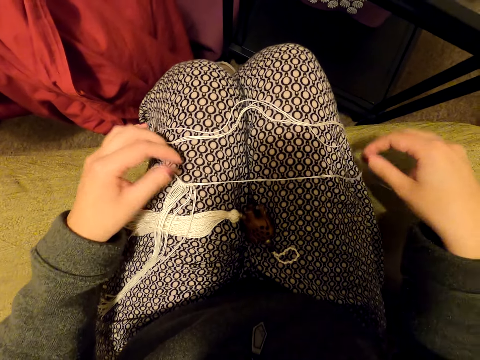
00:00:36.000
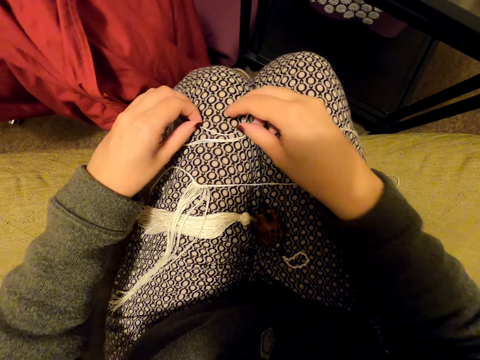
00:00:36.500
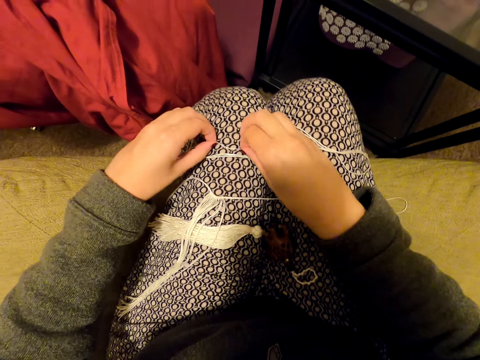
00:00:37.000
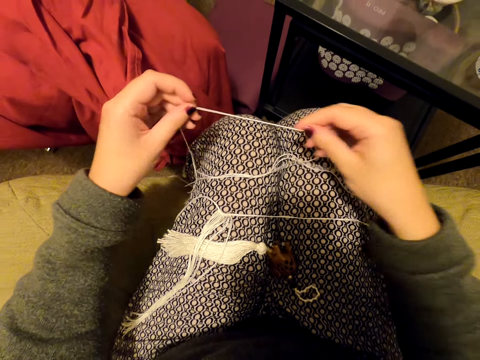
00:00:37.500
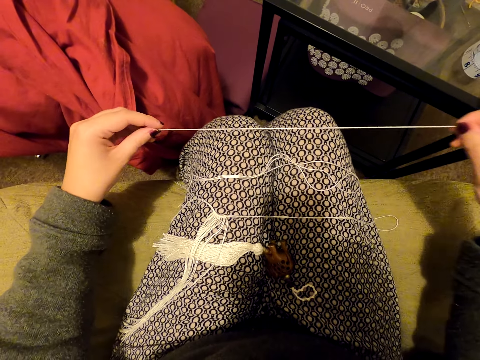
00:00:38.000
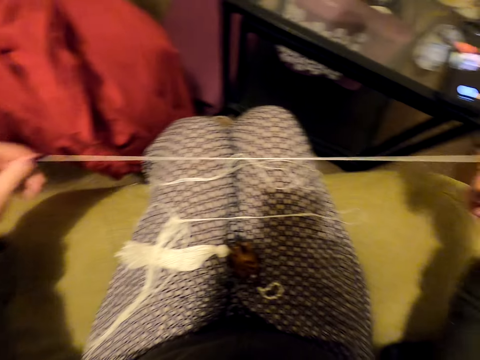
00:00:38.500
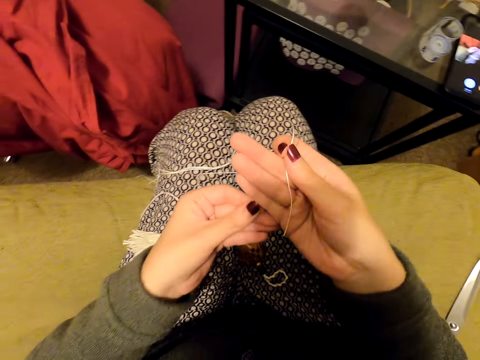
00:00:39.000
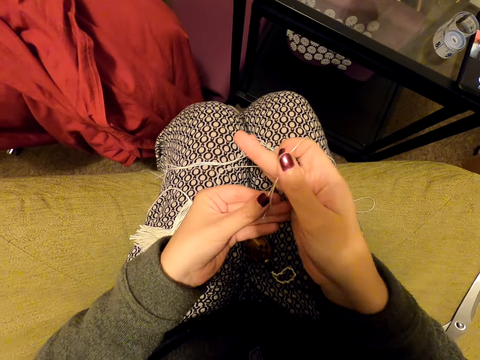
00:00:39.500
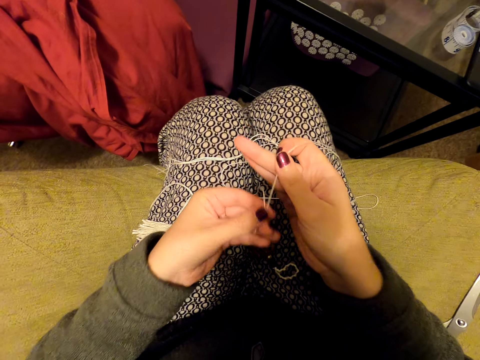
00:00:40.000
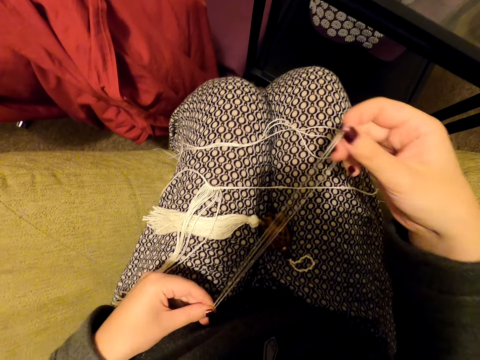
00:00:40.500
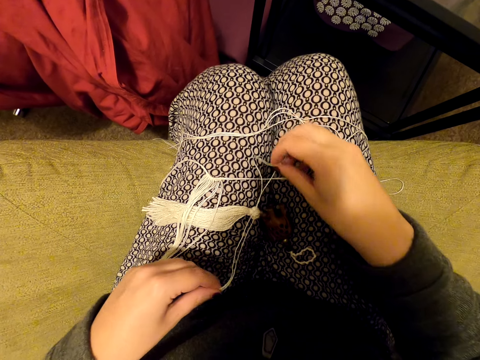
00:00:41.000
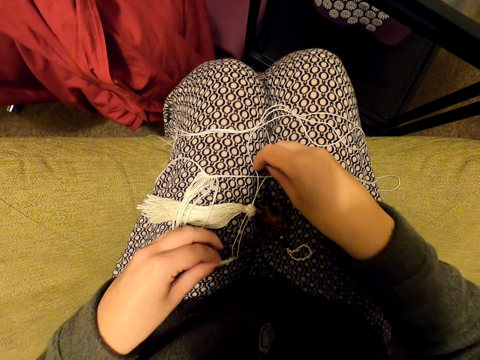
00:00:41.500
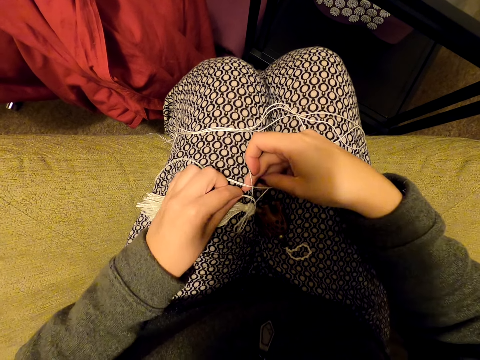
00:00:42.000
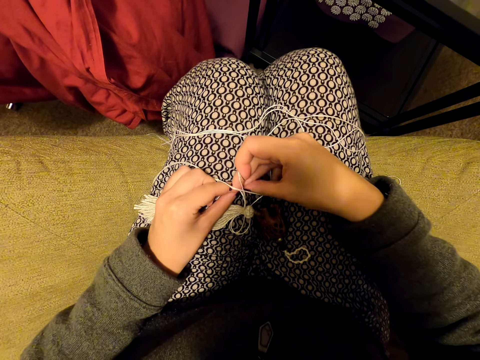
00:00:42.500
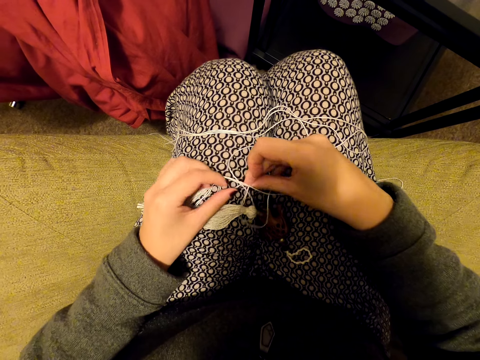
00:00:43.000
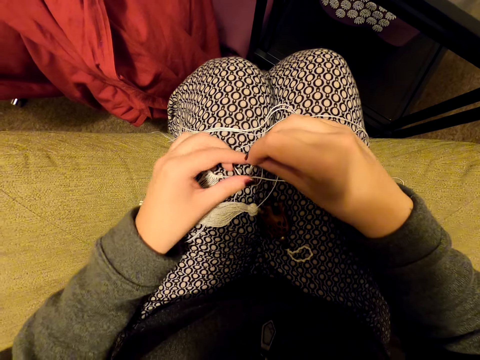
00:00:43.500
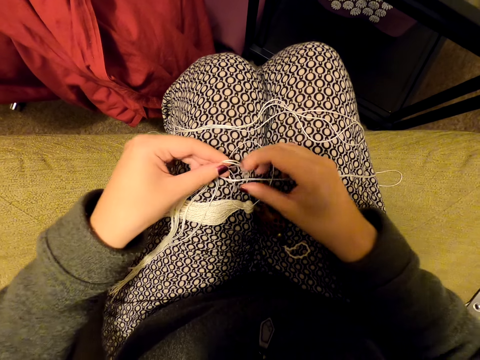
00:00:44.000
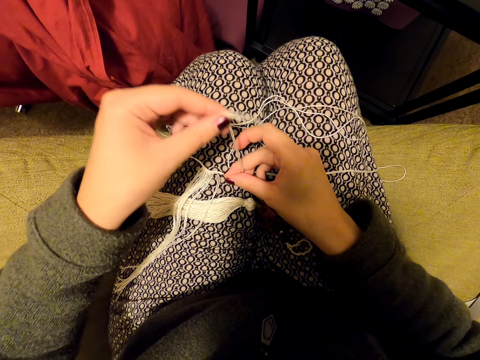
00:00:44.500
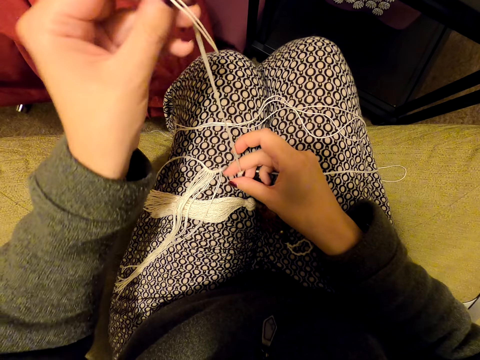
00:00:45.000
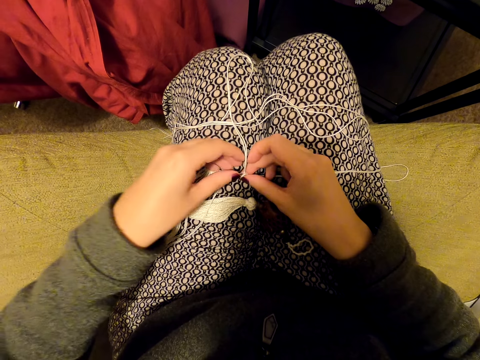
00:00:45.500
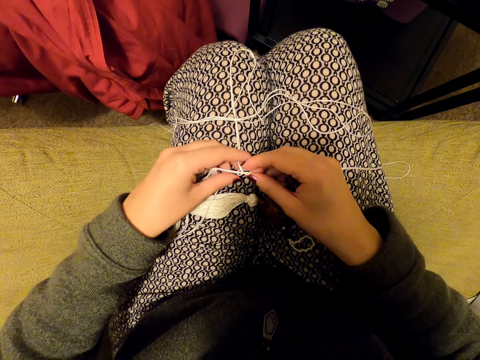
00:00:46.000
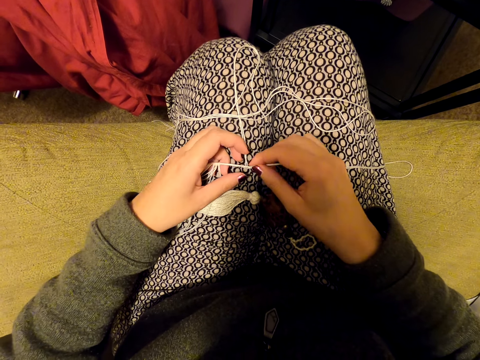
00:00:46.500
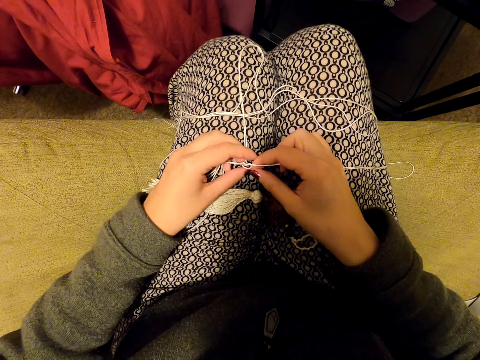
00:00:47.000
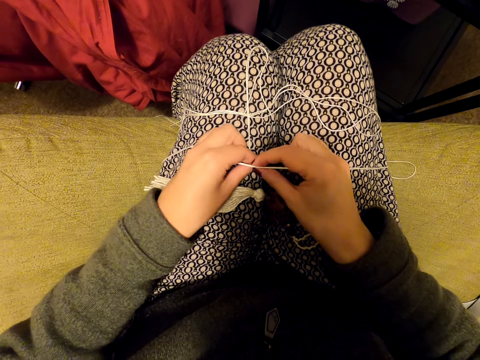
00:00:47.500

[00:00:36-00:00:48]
The camera wearer puts the thread on her leg. She picks the thread. She pulls the thread. She joins the thread ends. She knits the tassel decoration with the thread. She pulls the thread, puts the thread on her leg, and tightens a knot.

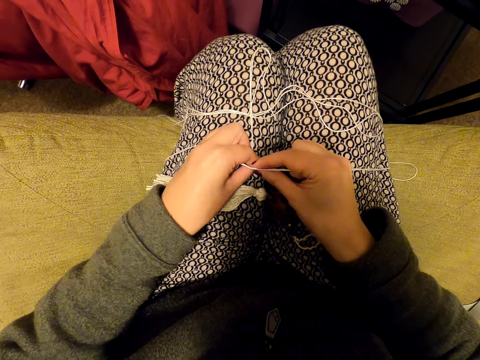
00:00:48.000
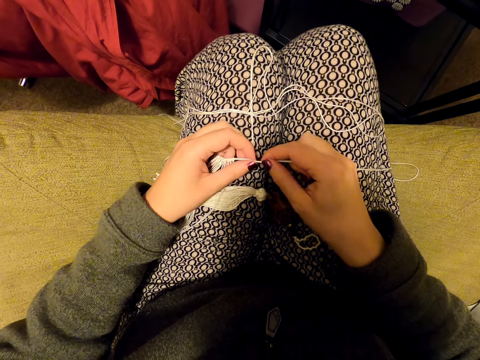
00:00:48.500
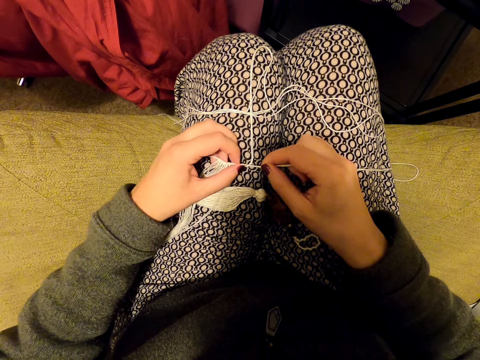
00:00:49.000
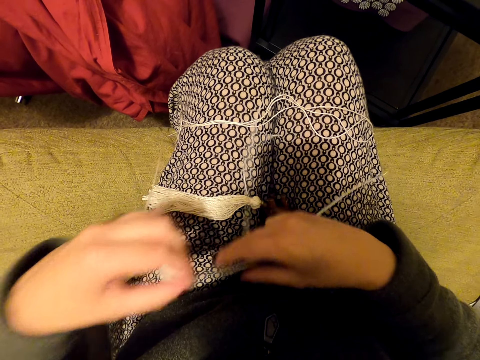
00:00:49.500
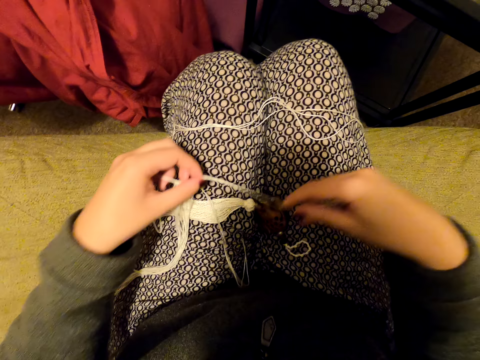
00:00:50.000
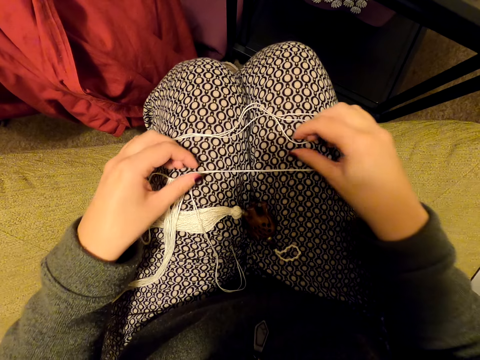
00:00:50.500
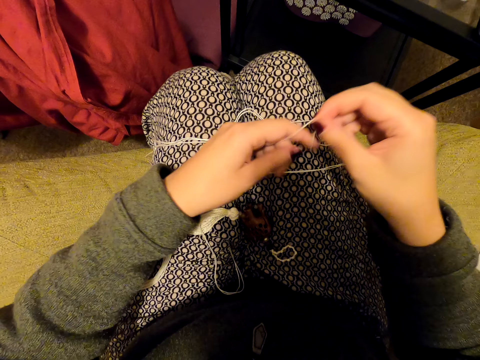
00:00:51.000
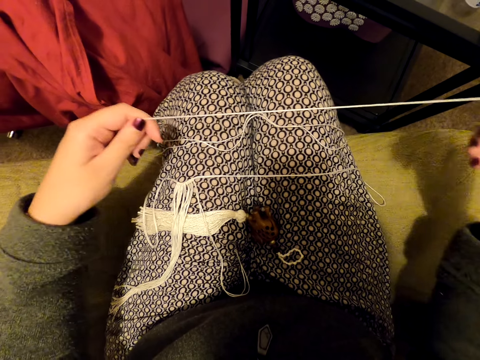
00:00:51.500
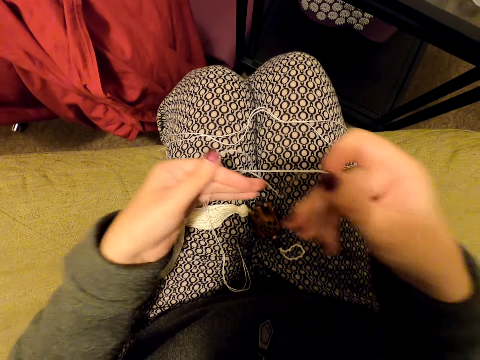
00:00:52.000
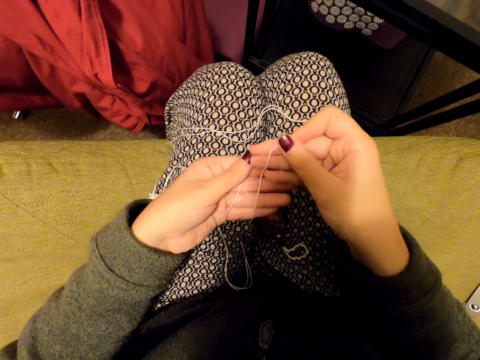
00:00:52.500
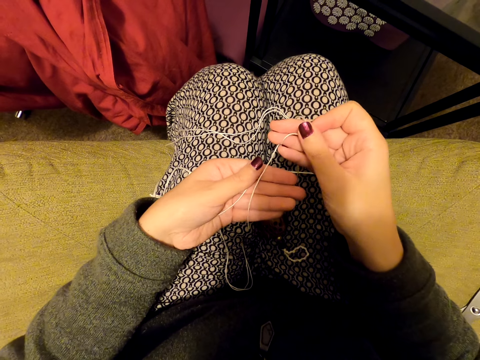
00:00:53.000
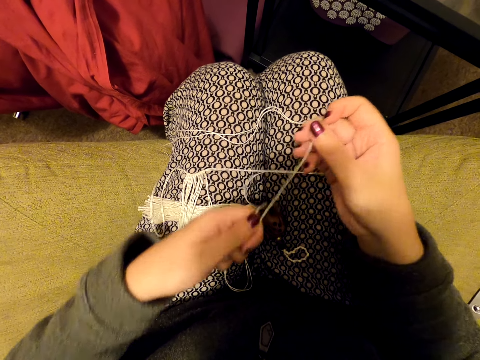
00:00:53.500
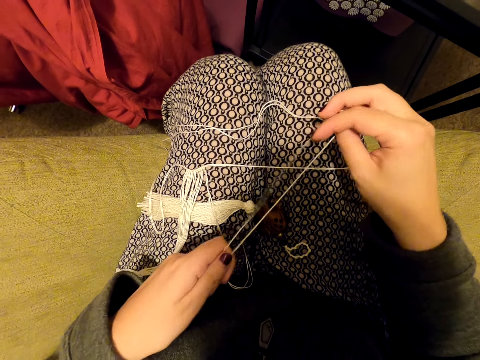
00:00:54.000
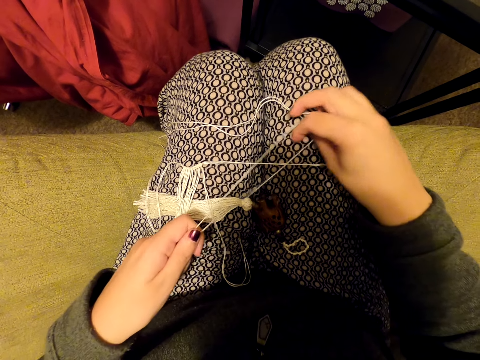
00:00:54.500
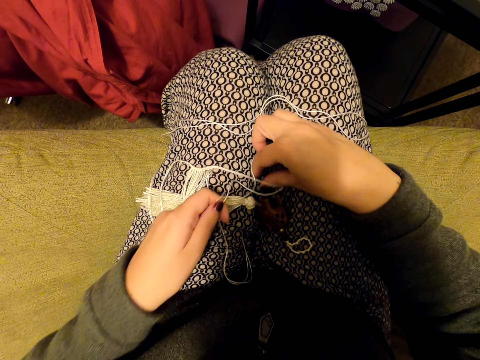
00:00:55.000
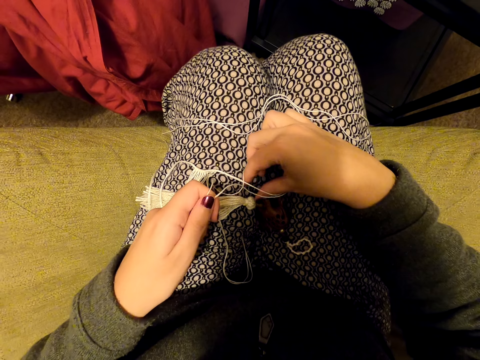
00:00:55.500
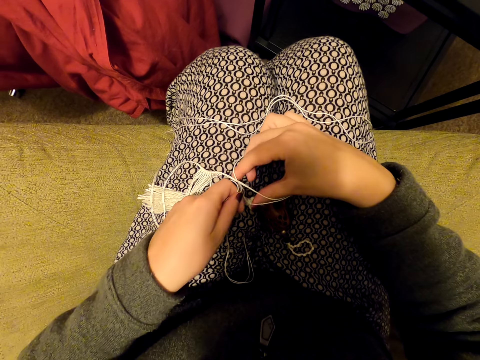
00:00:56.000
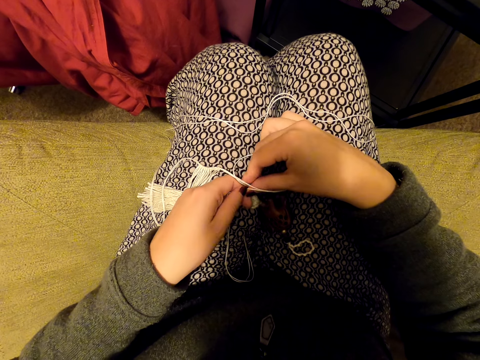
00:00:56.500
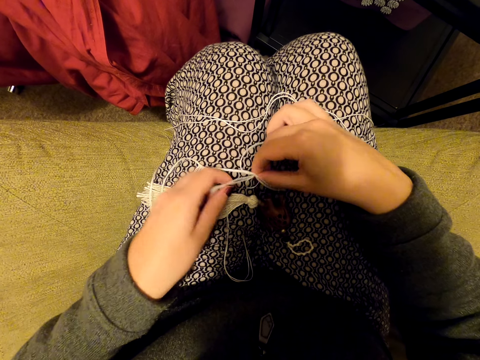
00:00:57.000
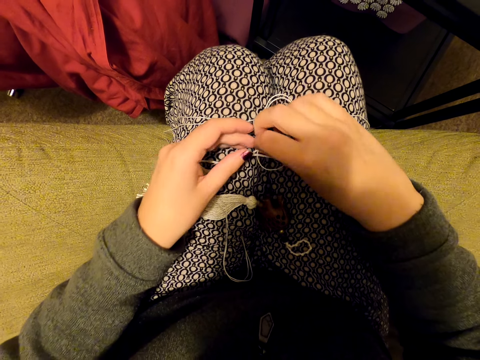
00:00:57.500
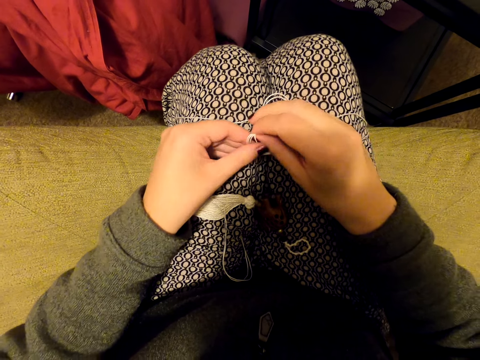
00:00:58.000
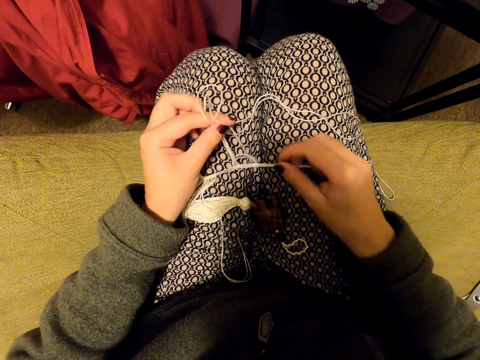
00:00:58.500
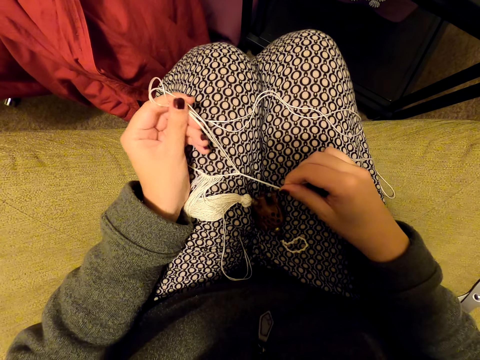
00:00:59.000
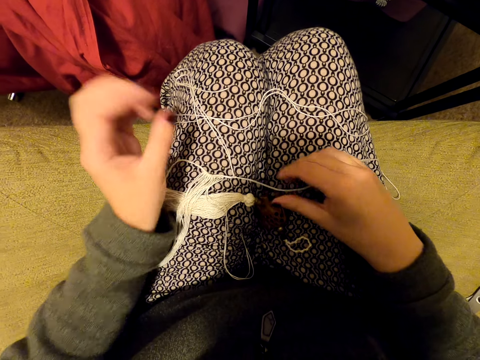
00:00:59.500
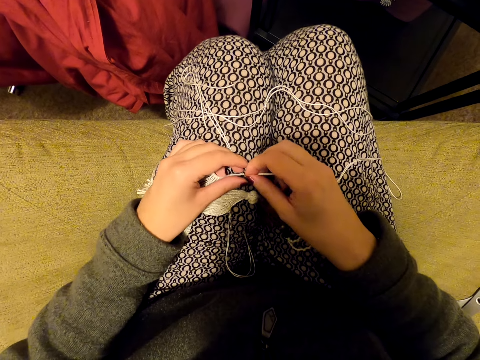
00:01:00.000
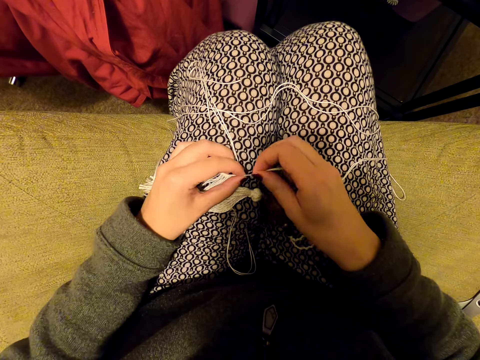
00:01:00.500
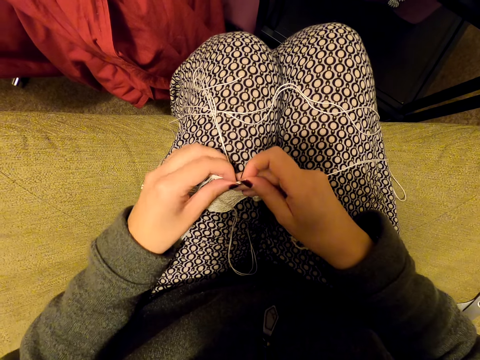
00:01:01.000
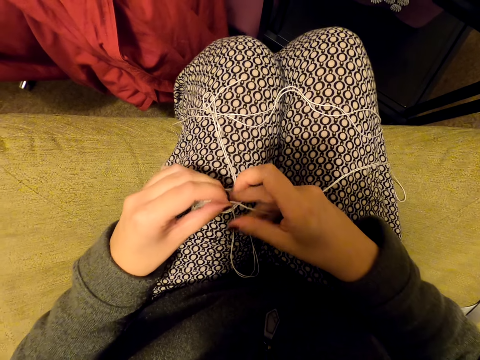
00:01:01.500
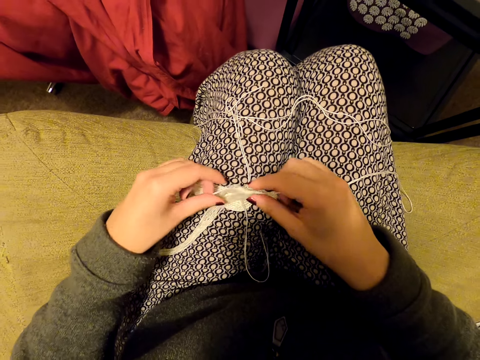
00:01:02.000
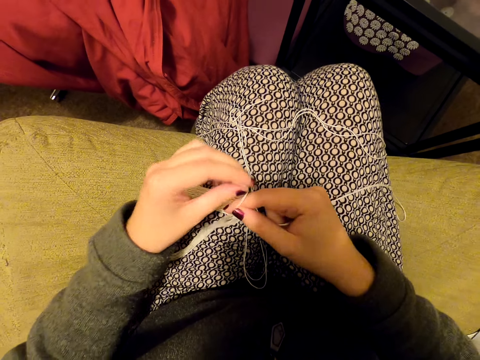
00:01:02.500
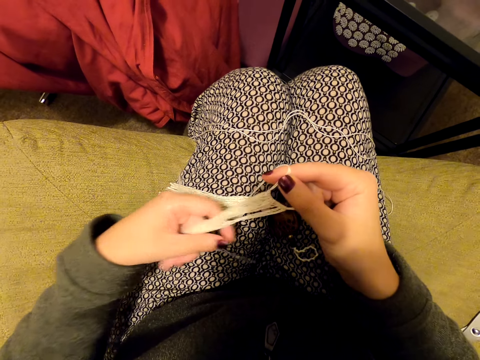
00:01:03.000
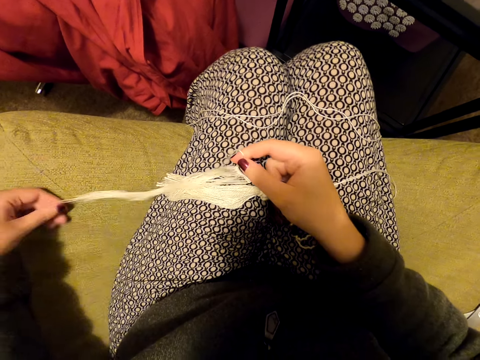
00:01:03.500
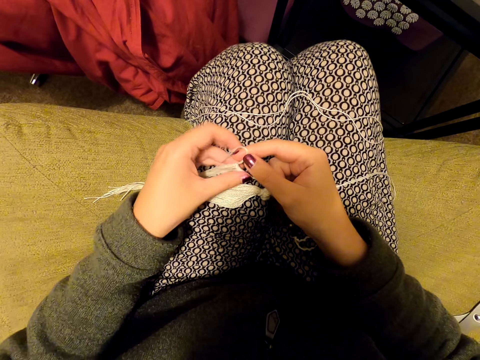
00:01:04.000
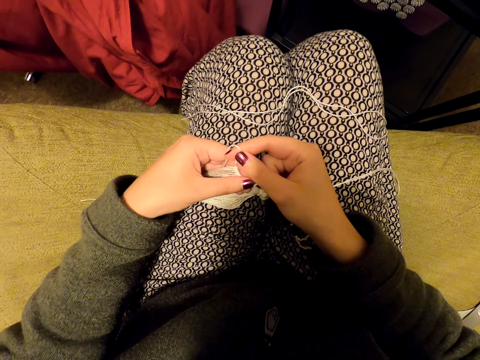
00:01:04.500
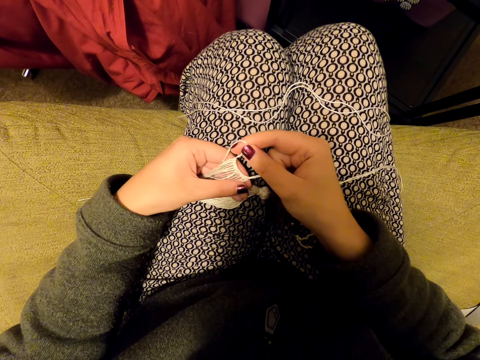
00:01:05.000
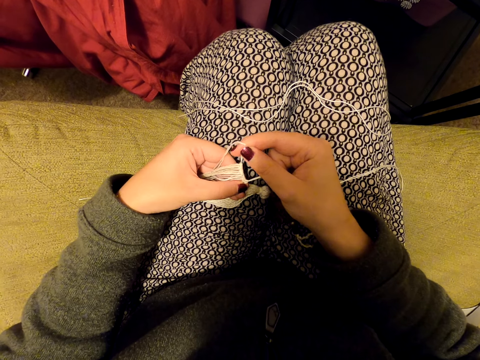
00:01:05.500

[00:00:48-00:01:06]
The camera wearer pulls the knot. She puts the threads on her leg. She picks the thread. She pulls the thread. She joins the thread ends. She pulls the thread. She knits the tassel decoration with the thread. She pulls the knot. She picks the thread. She aligns the thread. She stretches something. She puts the thread on her leg. She aligns the knots.
